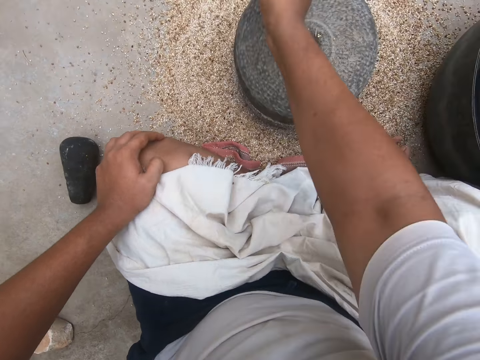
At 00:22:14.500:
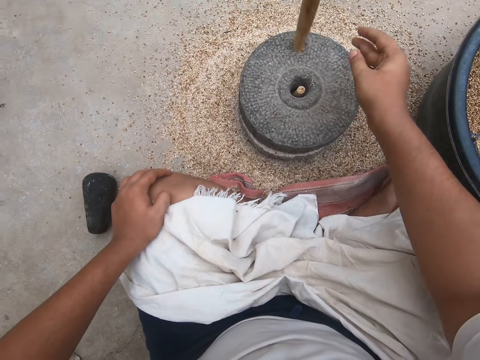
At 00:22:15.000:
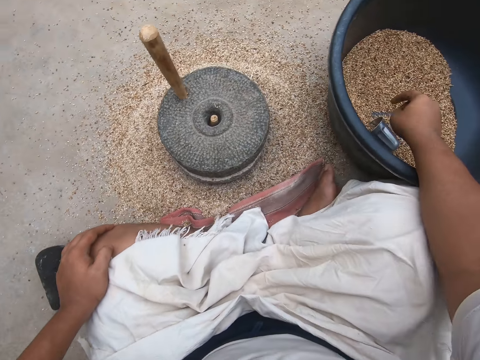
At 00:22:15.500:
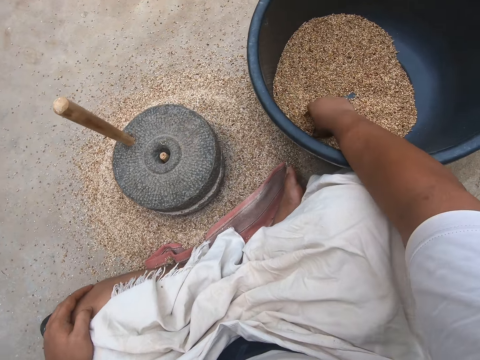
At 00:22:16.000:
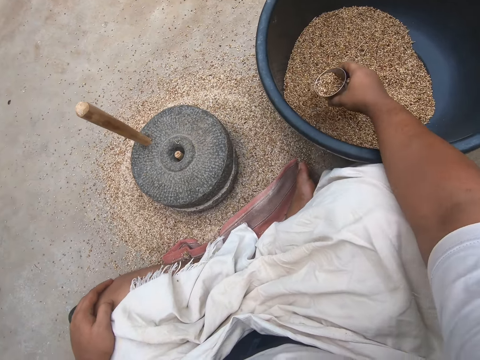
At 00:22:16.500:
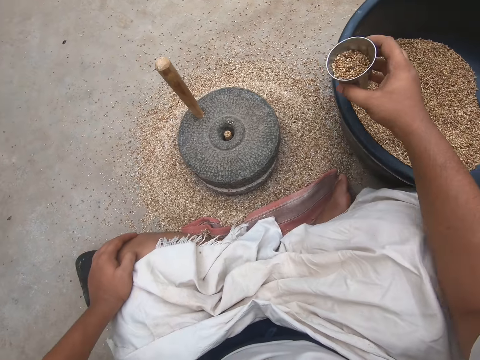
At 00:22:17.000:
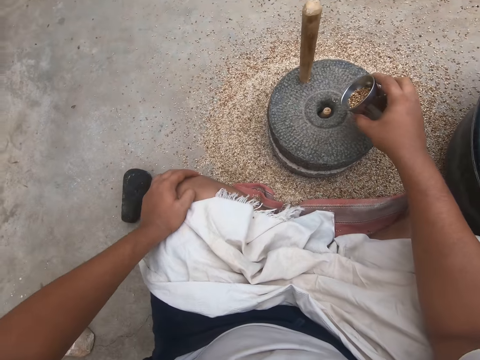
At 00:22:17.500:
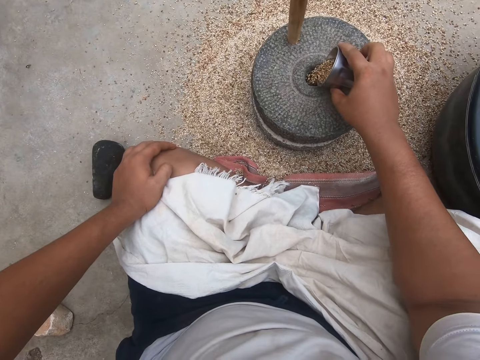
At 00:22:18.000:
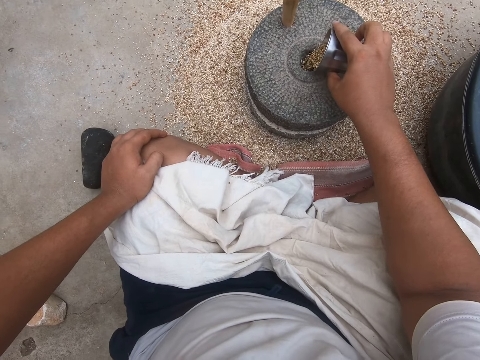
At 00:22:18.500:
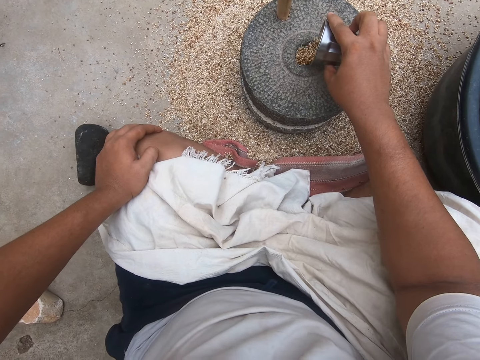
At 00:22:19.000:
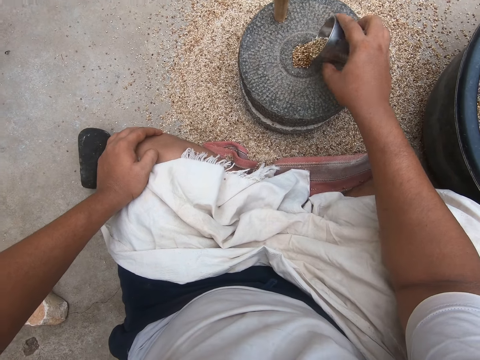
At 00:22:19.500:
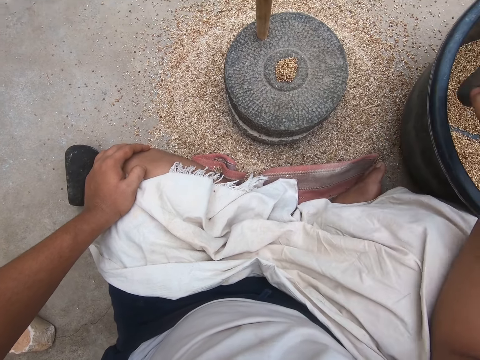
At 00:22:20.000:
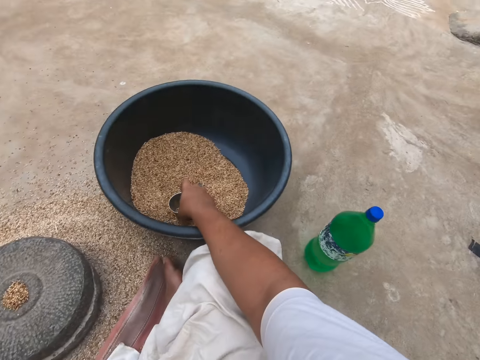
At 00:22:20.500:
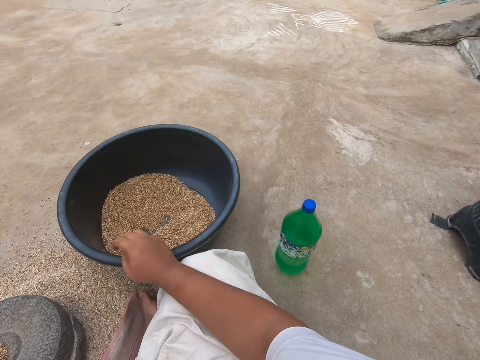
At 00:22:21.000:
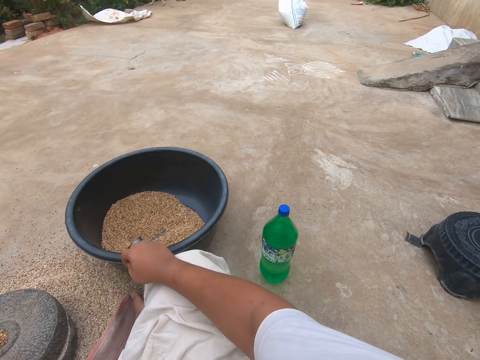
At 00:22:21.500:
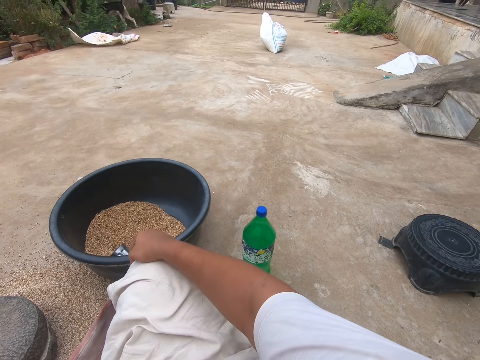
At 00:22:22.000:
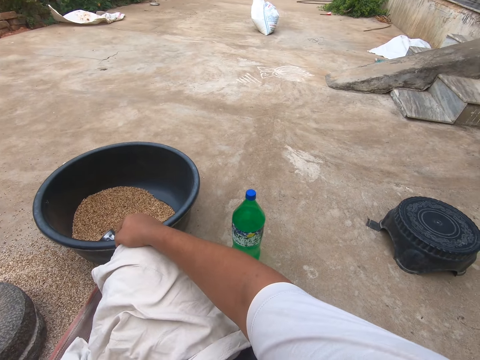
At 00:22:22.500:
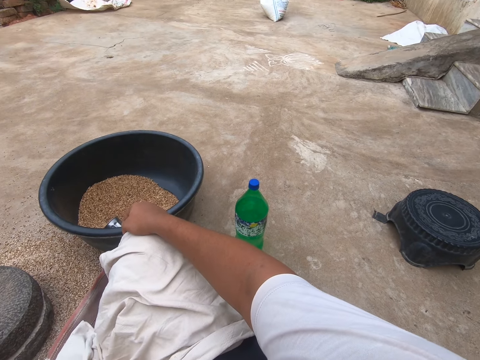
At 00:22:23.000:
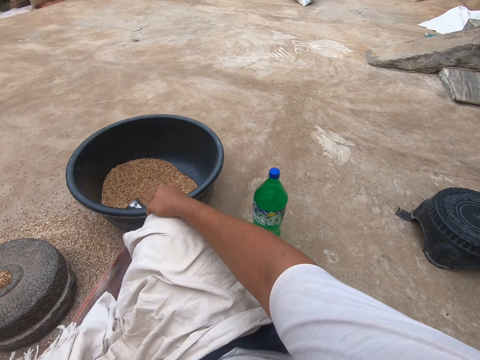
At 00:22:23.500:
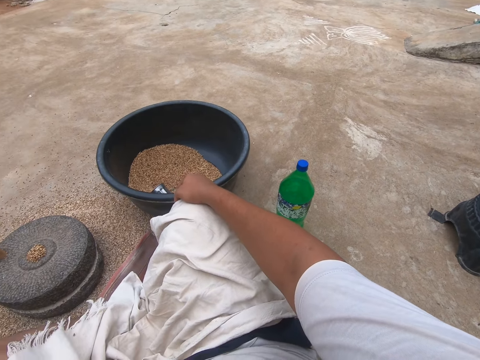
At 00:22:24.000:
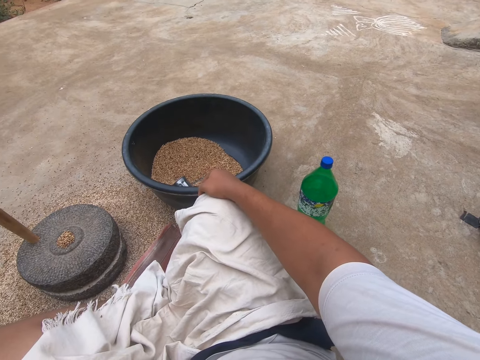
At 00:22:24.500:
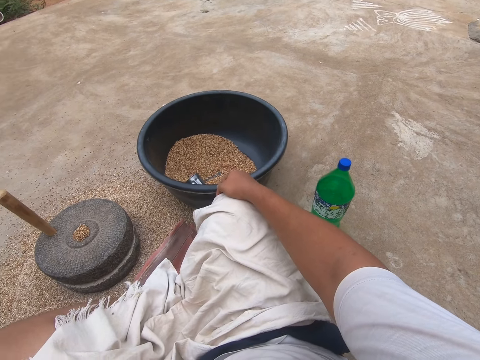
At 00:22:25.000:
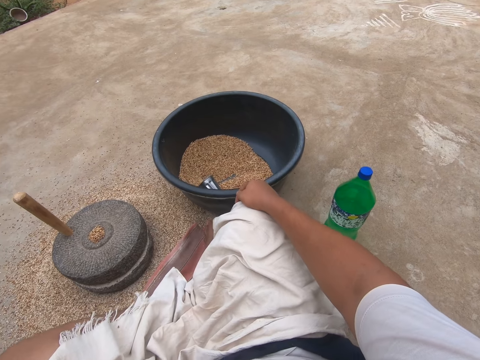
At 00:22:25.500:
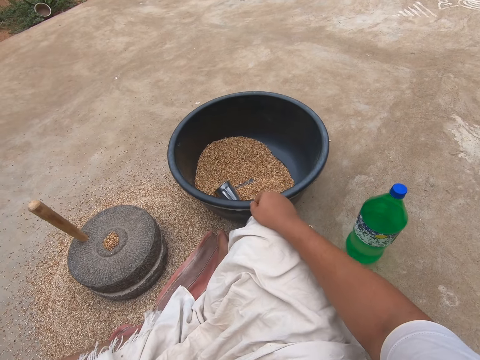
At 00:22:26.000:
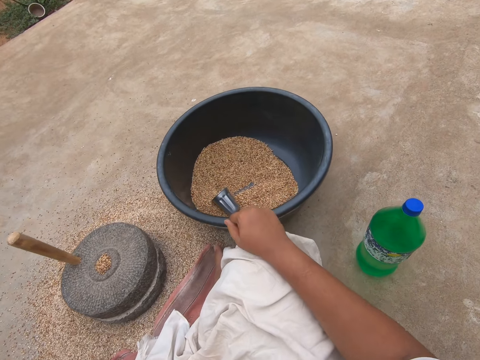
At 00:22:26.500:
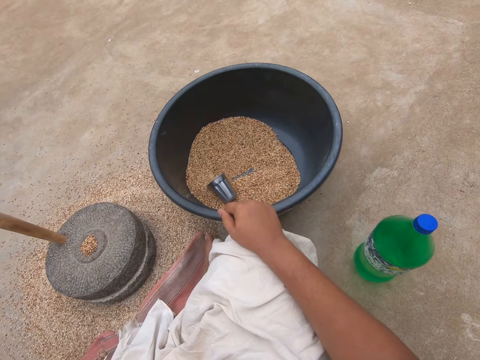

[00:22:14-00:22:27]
The camera wearer scoops the grains using a tumbler. They put the grains into the millstone. They put the tumbler in the container of grains. They look around the compound. A person walks away.

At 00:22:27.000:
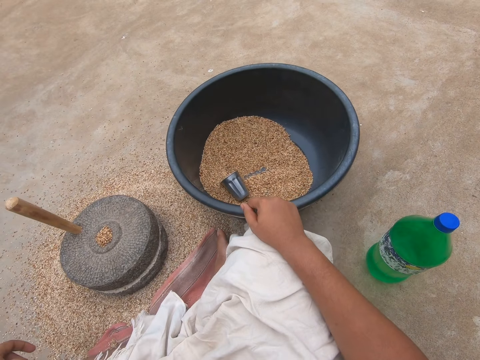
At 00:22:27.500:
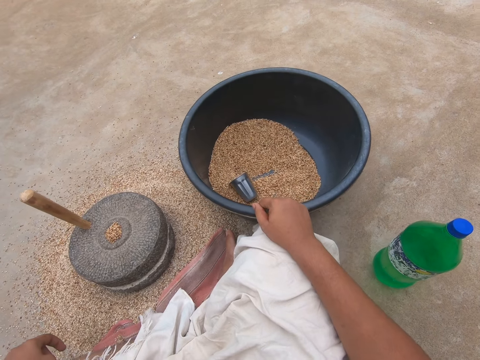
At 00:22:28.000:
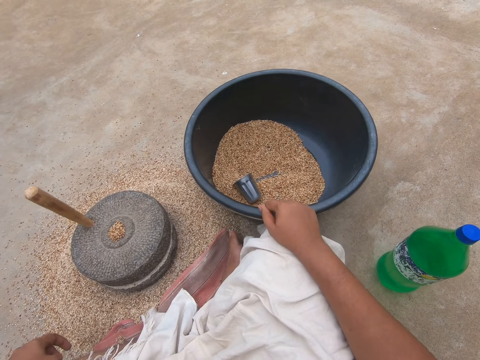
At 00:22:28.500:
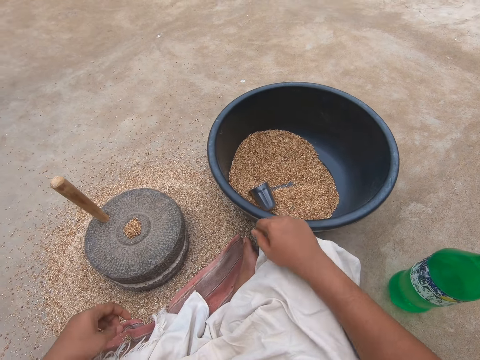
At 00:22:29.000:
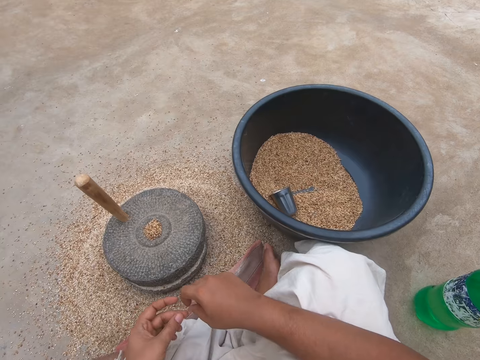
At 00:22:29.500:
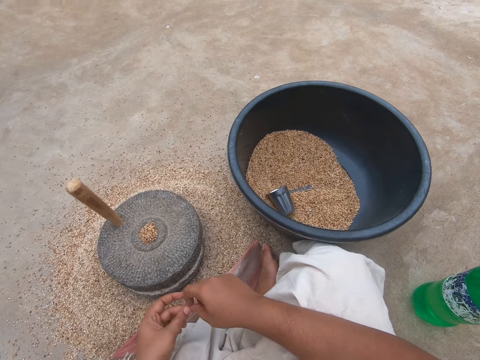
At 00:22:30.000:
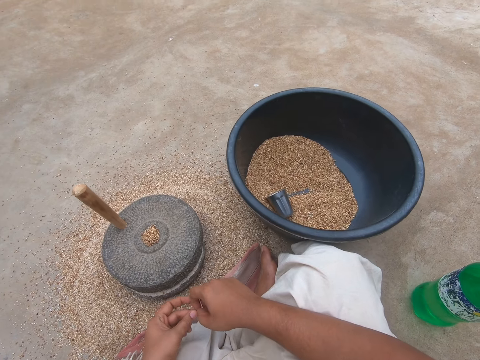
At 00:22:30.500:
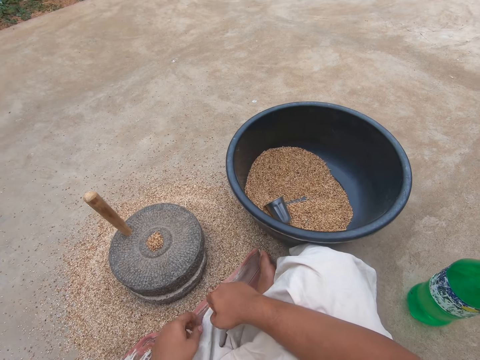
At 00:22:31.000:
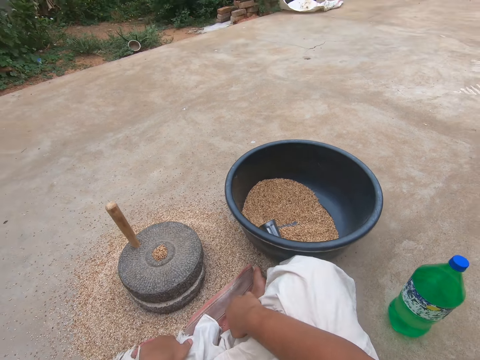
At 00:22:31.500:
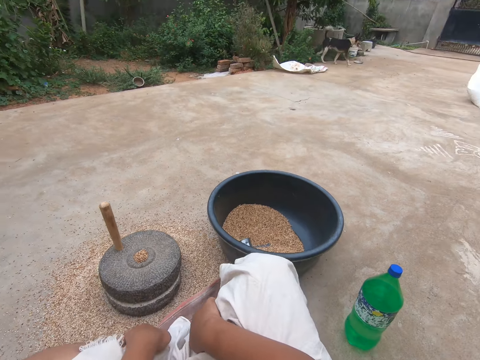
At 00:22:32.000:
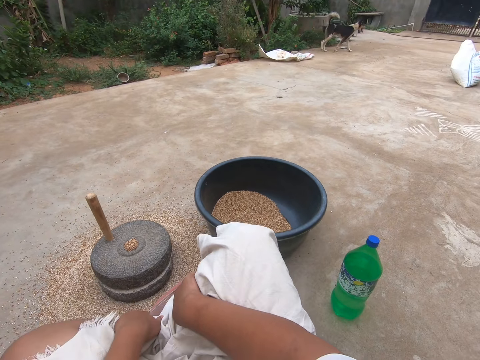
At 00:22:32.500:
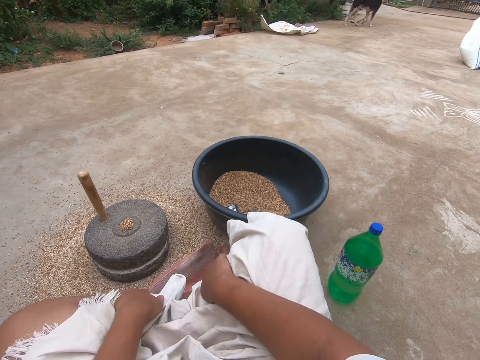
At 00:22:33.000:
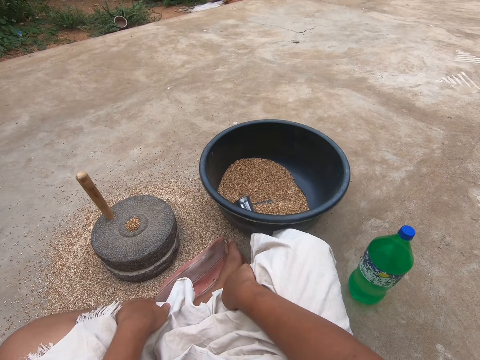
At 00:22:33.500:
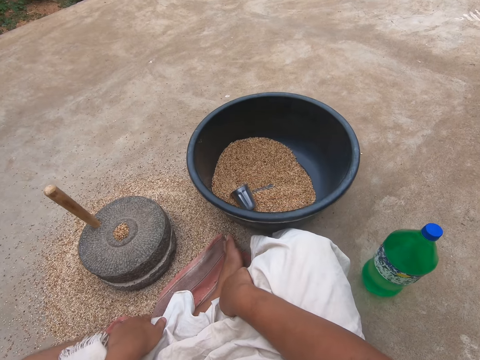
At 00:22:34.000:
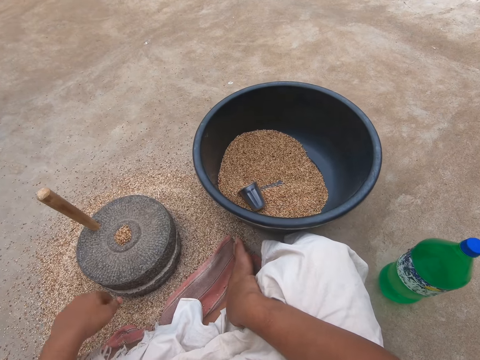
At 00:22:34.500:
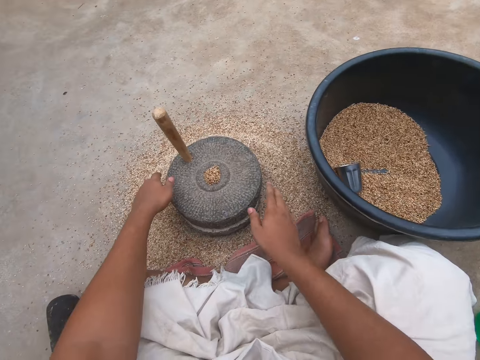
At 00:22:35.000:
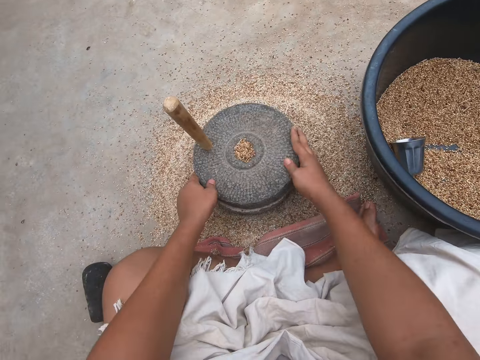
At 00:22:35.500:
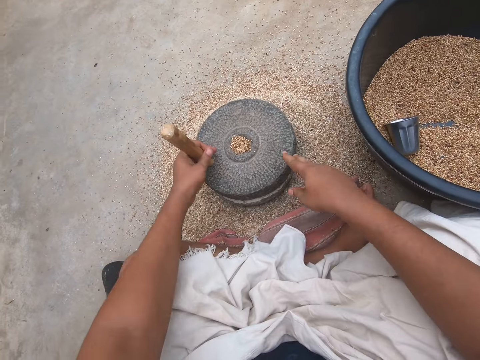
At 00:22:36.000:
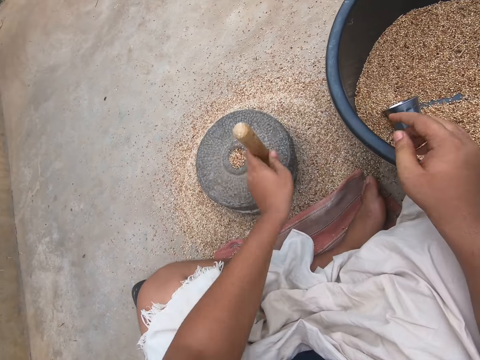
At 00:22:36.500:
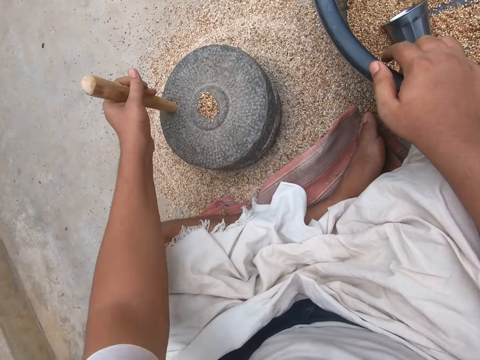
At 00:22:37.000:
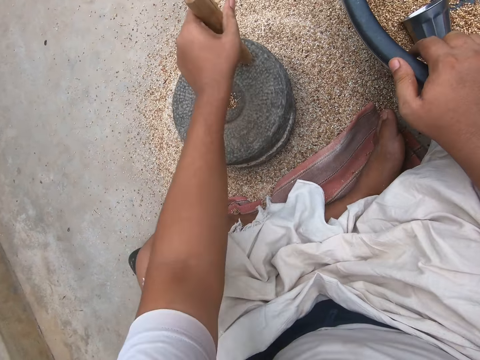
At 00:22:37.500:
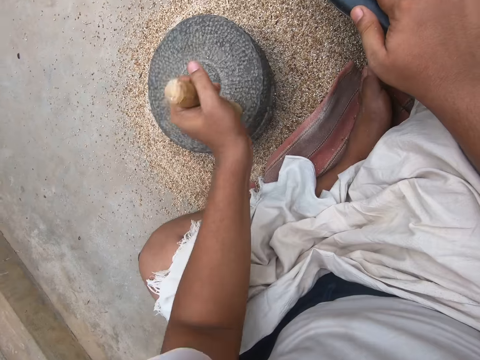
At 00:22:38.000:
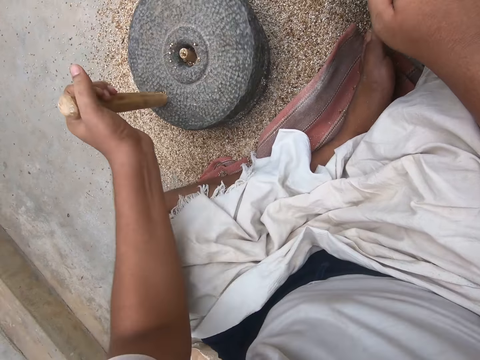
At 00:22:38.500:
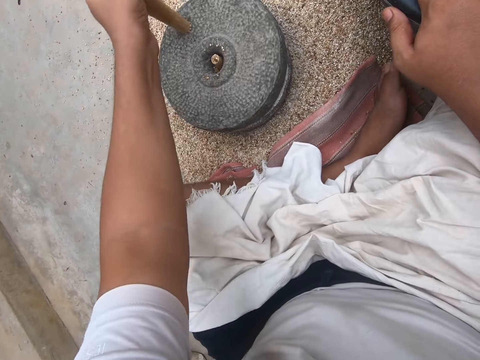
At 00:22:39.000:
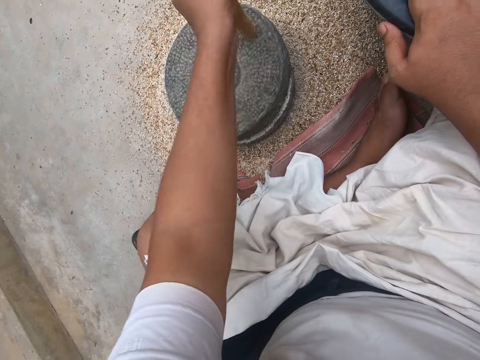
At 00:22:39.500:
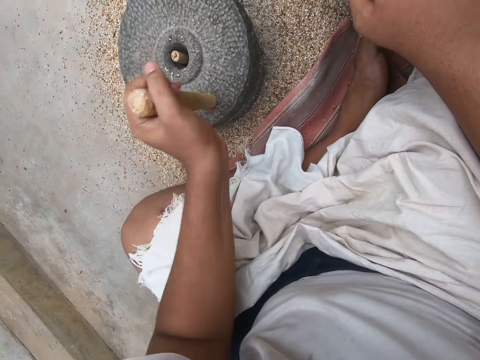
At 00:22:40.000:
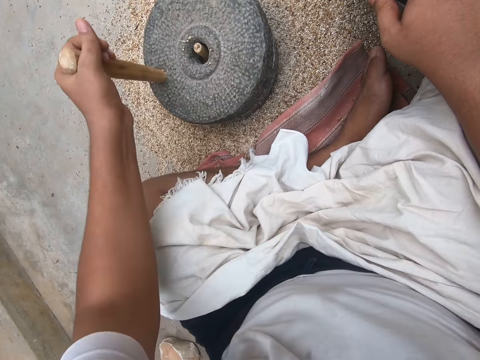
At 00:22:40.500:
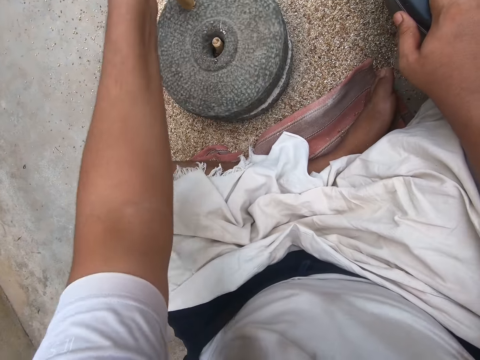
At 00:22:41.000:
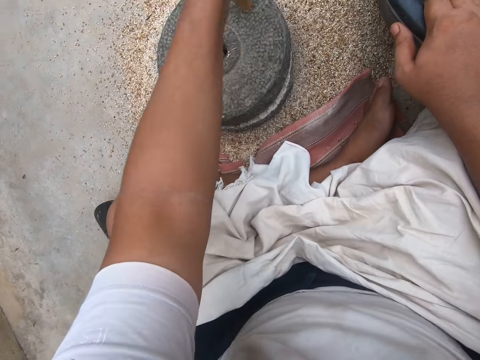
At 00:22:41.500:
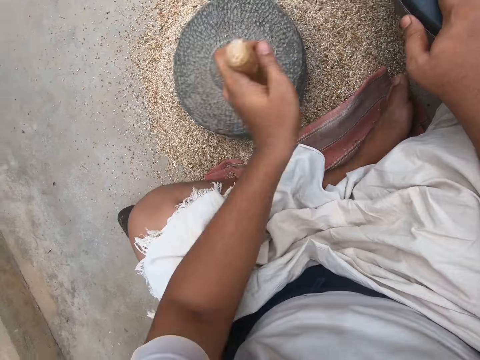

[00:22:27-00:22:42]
The camera wearer touches his finger. He moves the grinder. He grinds the grains using a millstone.
